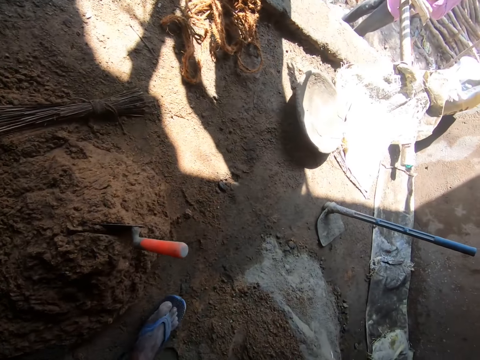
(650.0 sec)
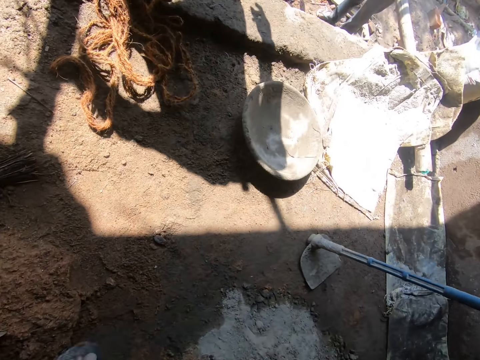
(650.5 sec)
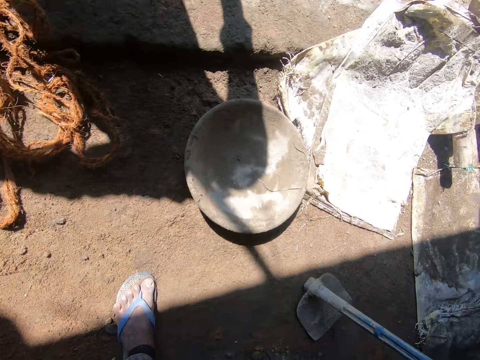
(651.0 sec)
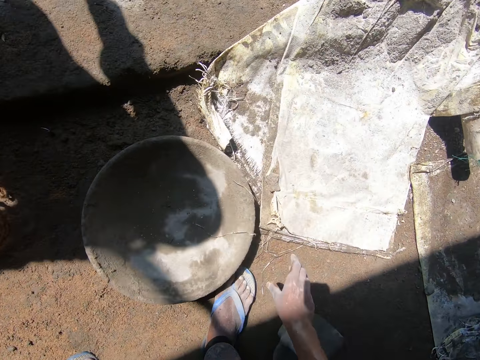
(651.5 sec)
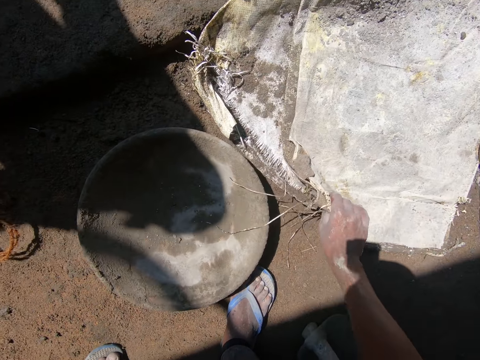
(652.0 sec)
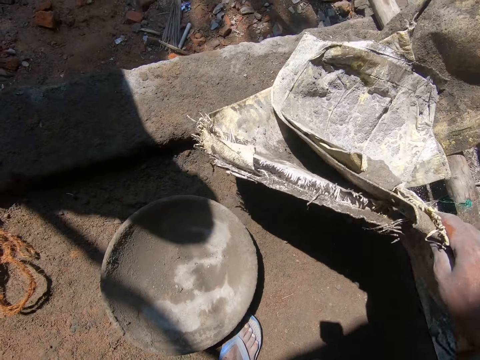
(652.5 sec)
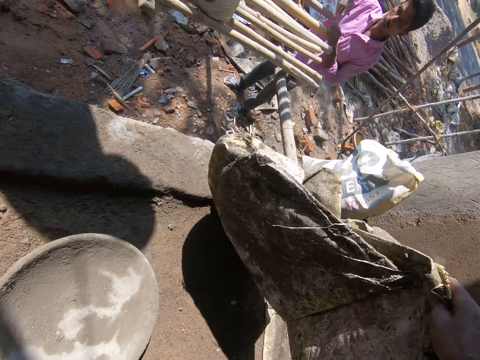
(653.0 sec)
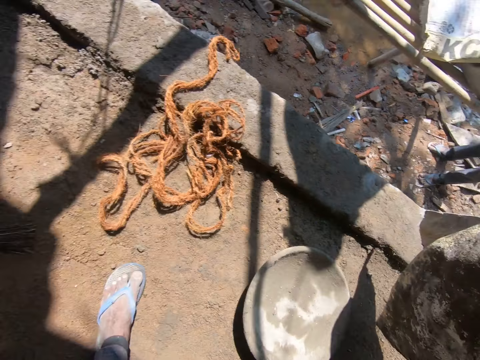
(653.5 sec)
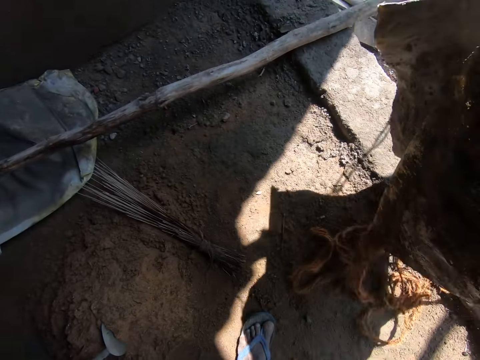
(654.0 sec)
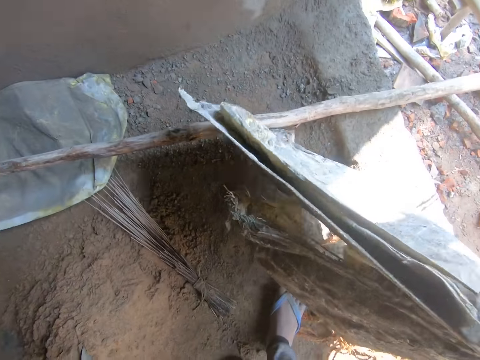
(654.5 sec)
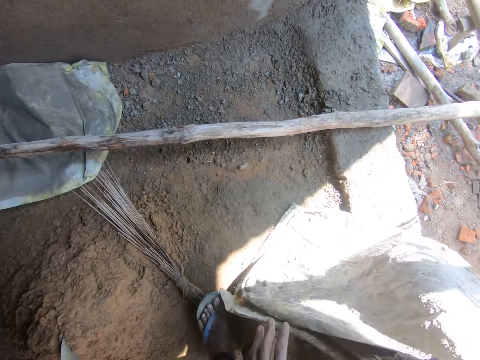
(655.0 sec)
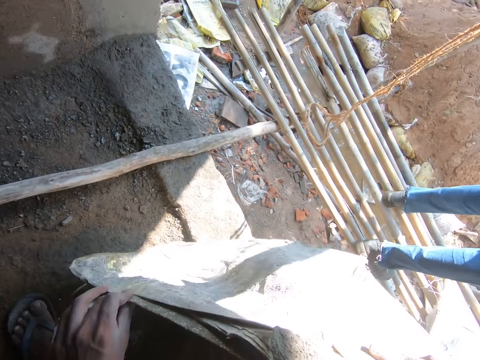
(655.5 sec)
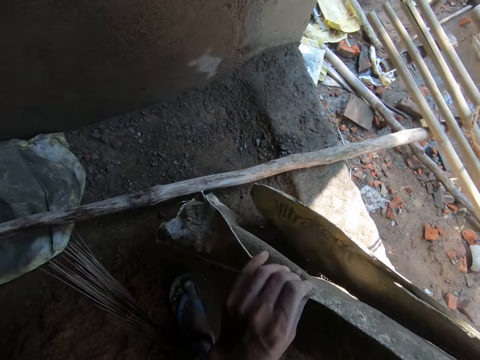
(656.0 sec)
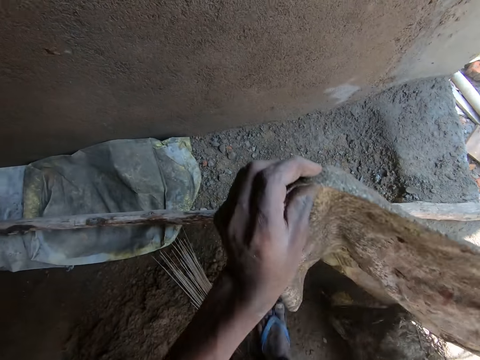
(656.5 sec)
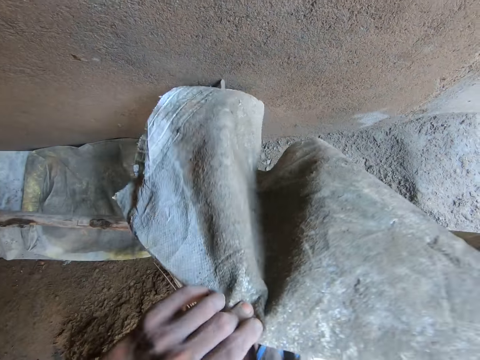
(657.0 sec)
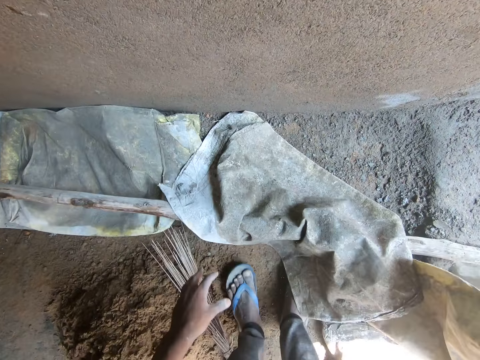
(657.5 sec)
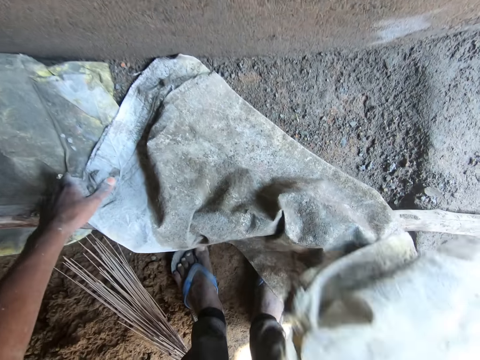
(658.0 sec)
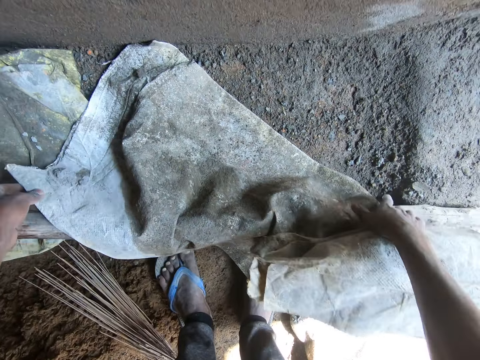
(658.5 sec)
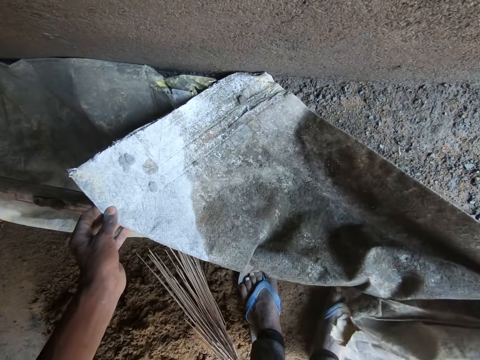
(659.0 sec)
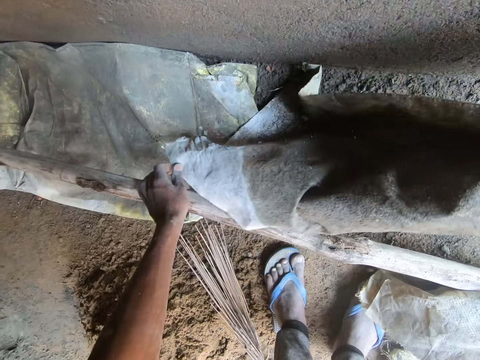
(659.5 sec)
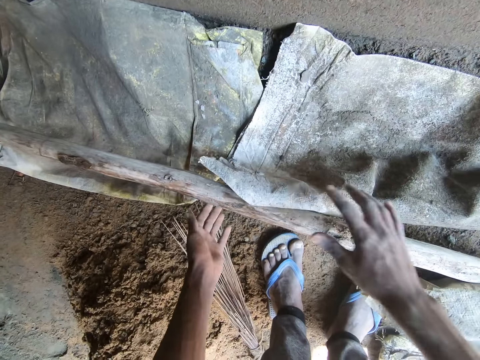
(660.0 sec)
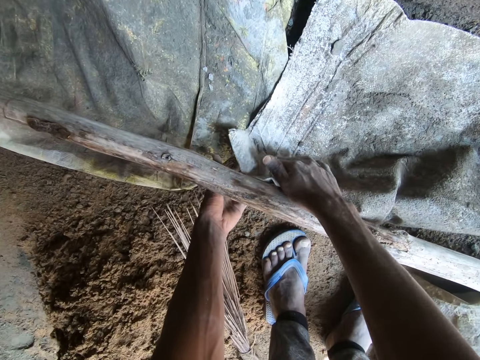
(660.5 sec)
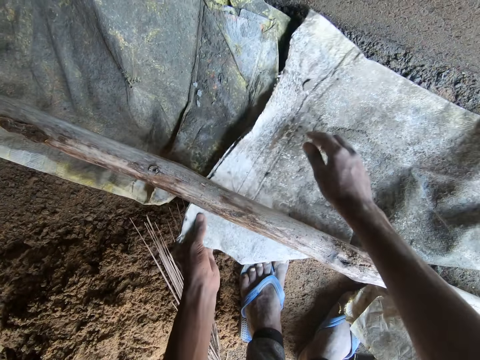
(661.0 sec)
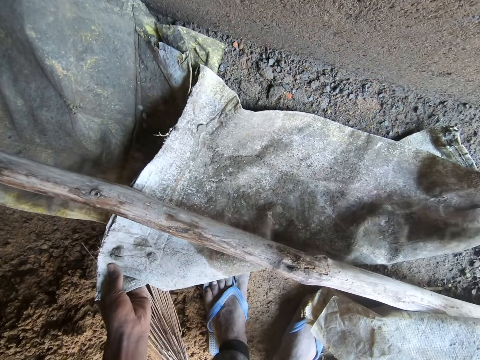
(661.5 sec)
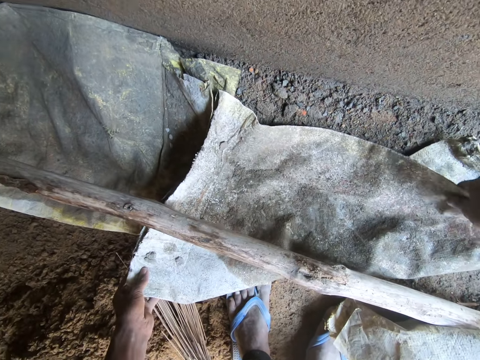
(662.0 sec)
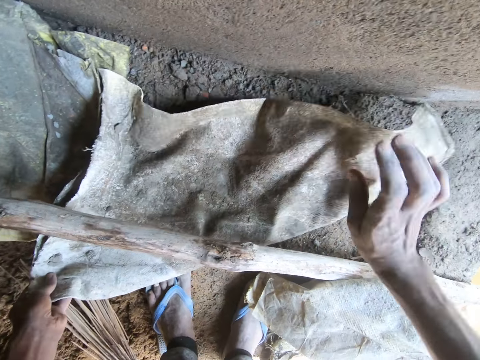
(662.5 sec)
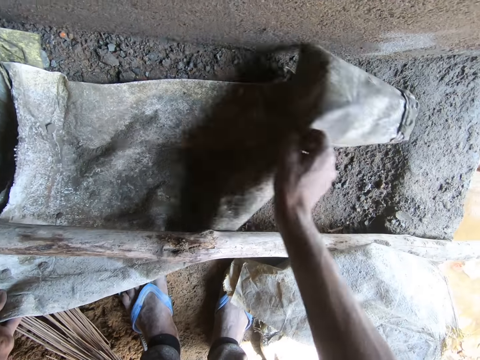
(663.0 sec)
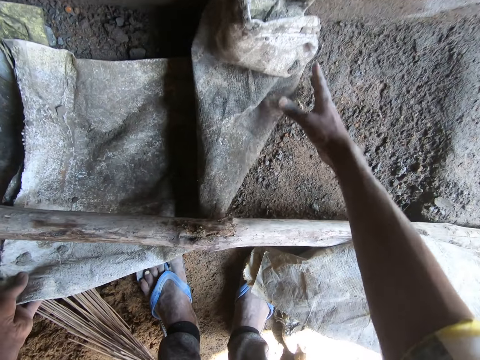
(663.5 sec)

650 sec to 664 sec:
The camera wearer picks up some bags of cement from the ground with his right hand. He walks in the building. He holds the bags. He picks up a bag of cement from the bags of cement in his right hand with his left hand. He places the bag of cement on the bamboo stick on the ground with his left hand. He holds the bag of cement on the bamboo stick on the ground with his left hand. He lifts the bag of cement from the bamboo stick on the ground with both hands. He spreads the cement bag on the floor. He drops the bag of cement on the ground with his left hand. He pushes the bag of cement from the bamboo stick on the ground with his right hand to his left hand. He adjusts the bag of cement in his left hand on the ground with his right hand.

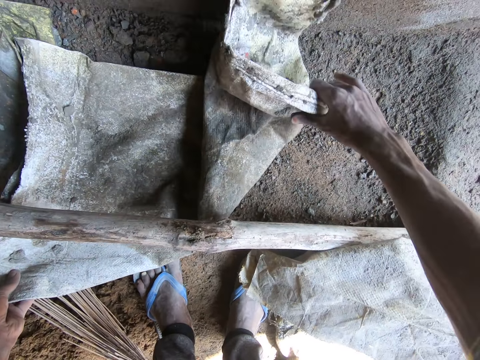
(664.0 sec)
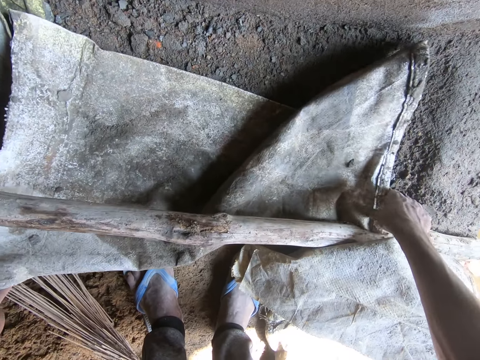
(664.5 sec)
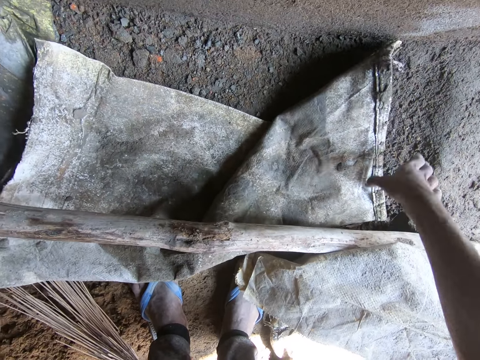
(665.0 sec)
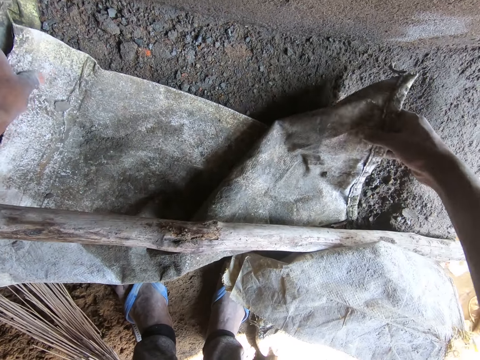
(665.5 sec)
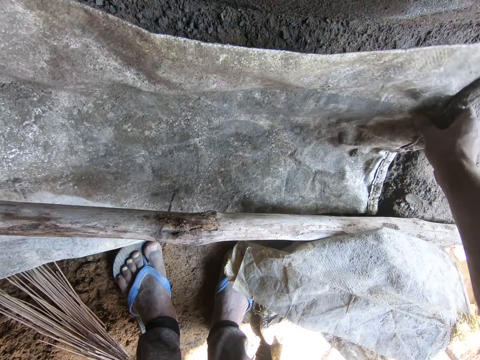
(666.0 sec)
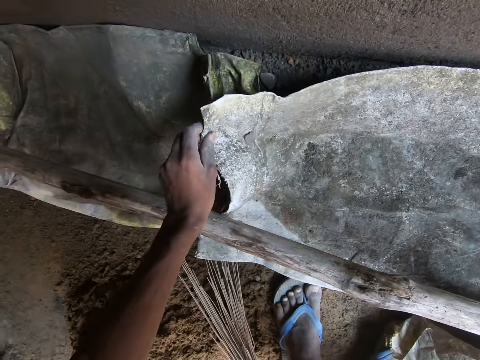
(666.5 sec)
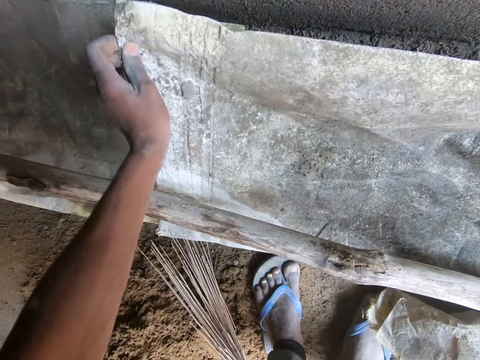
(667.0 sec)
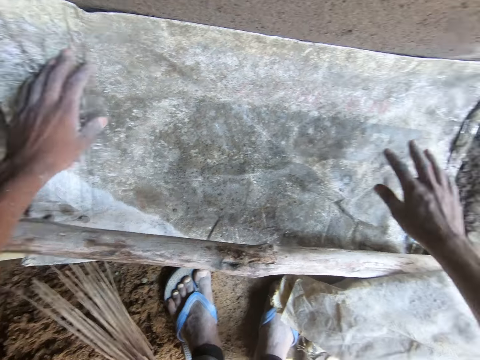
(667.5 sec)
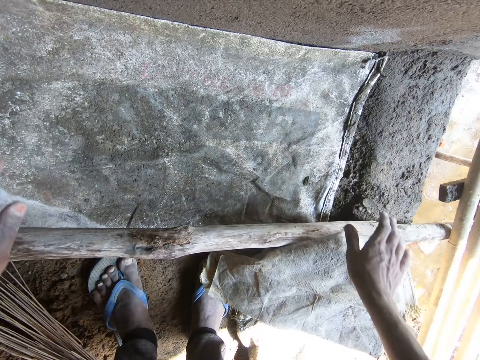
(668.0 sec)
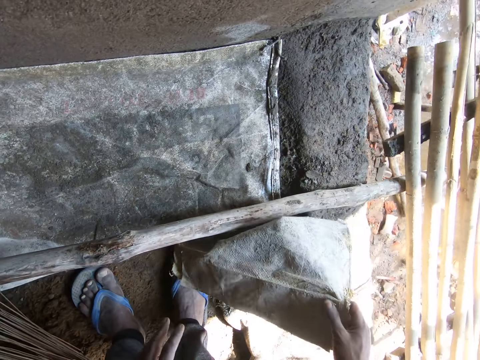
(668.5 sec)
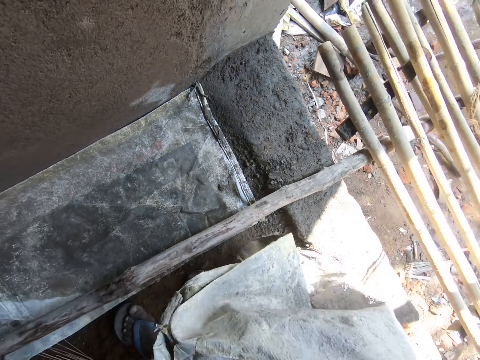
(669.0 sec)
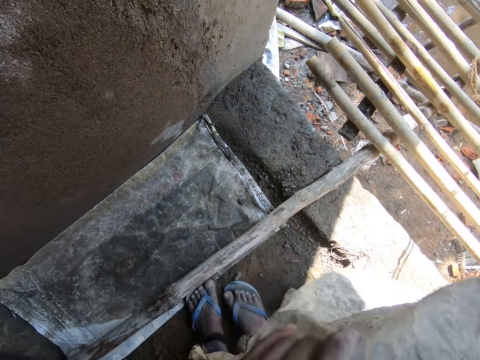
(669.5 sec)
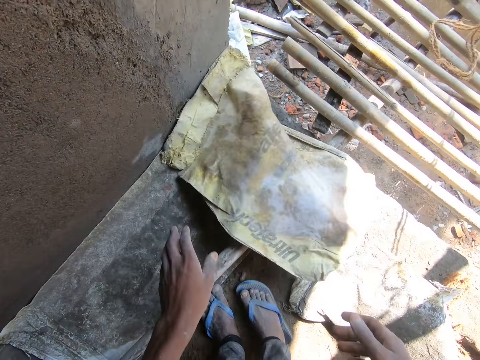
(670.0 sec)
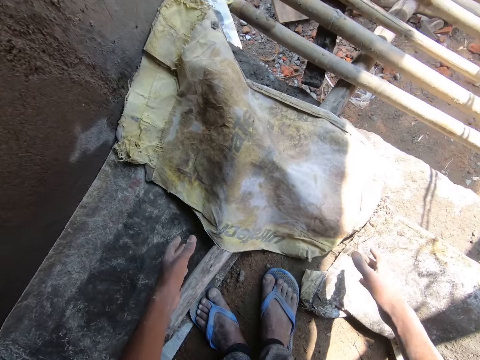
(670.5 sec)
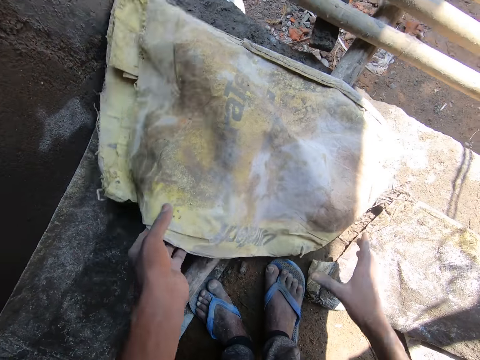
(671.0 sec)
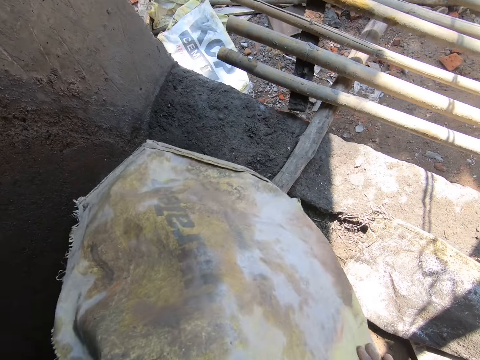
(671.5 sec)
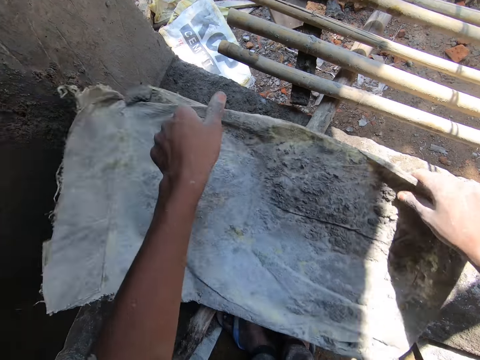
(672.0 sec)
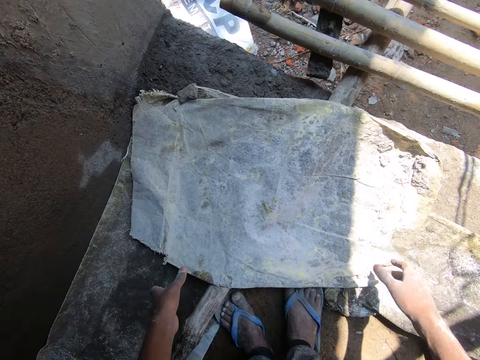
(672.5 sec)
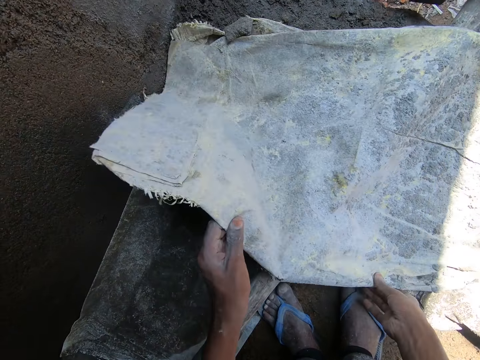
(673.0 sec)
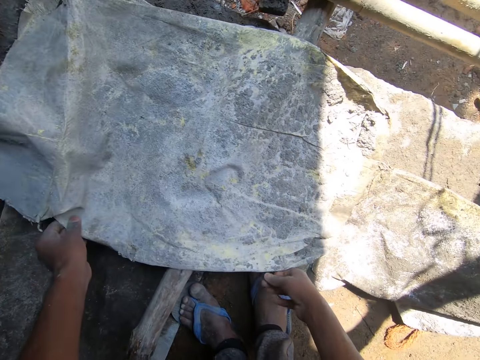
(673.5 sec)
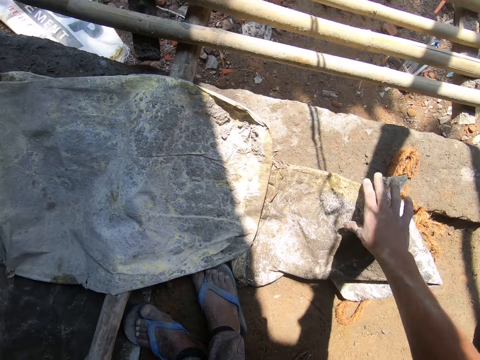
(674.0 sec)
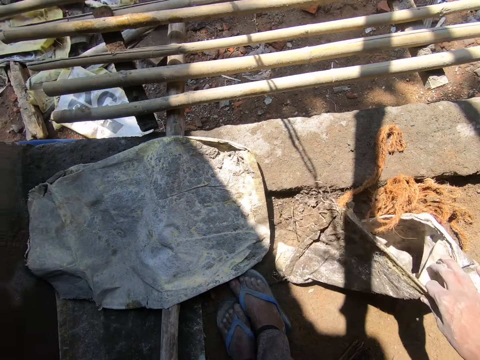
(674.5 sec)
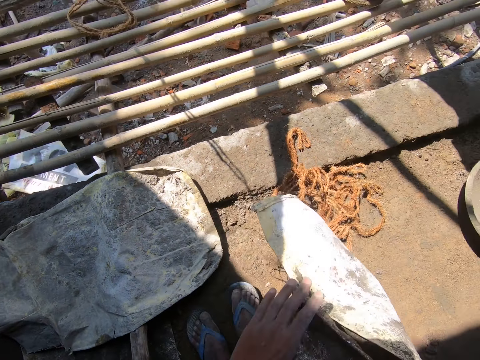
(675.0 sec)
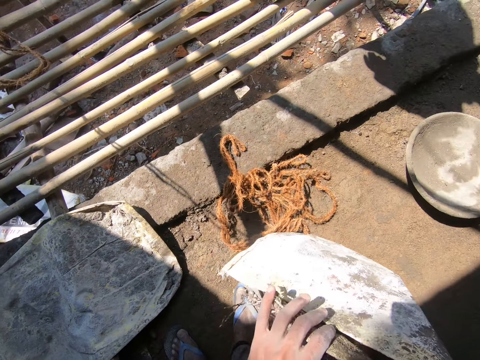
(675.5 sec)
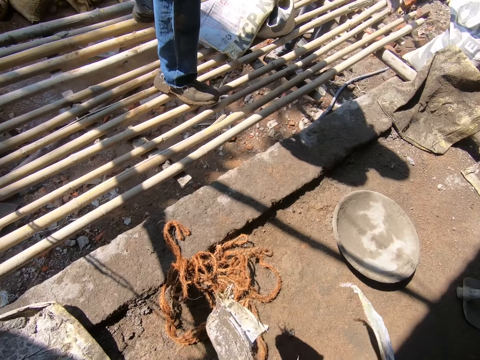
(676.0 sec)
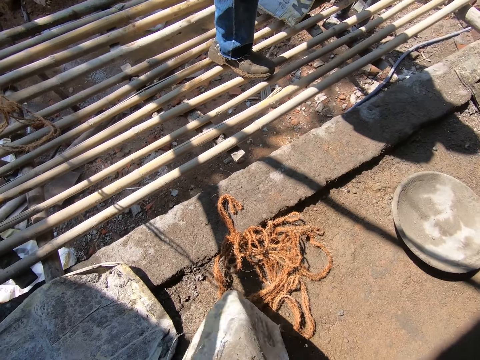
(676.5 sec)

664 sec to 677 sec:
The camera wearer removes his right hand from the bag of cement on the ground. He adjusts the bag of cement on the ground with both hands. He removes his left hand from the bag of cement on the ground. He picks up the bag of cement from the ground with his right hand. He holds the bag of cement with both hands. He throws the bag of cement to the bamboo stick on the ground with both hands. He puts the bag on the floor. He picks up the bag of cement from the bamboo stick on the ground with both hands. He spreads the cement bag on the floor. He drops the bag of cement to the bamboo stick on the ground with both hands. He lifts the bag of cement on the bamboo stick on the ground with his left hand. He holds the bag of cement on the bamboo stick on the ground with his right hand. He spreads the cement bag on the floor. He drops the bag of cement to the bamboo stick on the ground with his left hand. He removes his right hand from the bag of cement on the bamboo stick on the ground. He picks up the bag of cement from the ground with his right hand. He holds the bag of cement with both hands.
